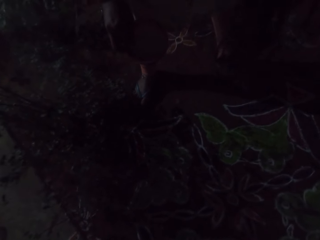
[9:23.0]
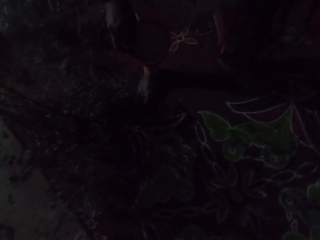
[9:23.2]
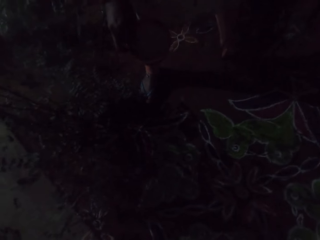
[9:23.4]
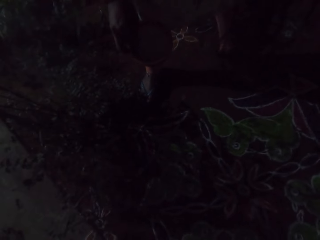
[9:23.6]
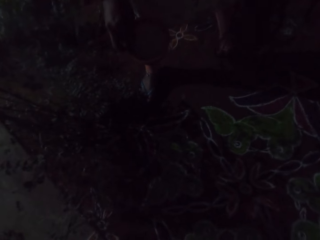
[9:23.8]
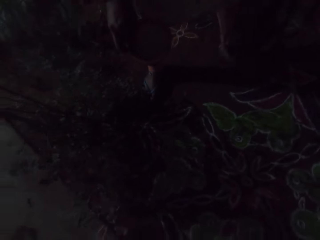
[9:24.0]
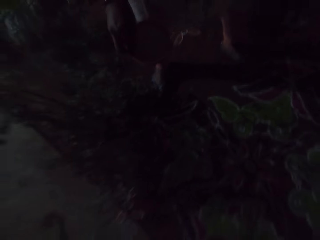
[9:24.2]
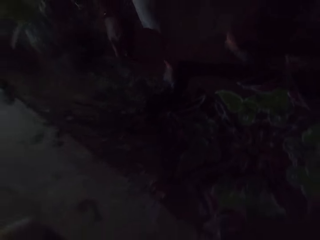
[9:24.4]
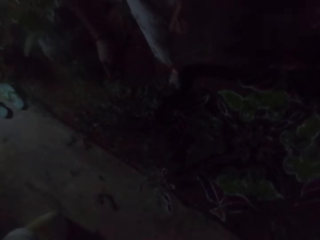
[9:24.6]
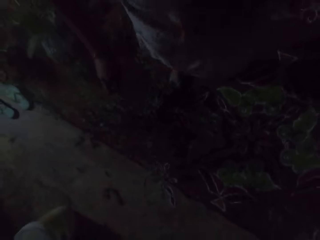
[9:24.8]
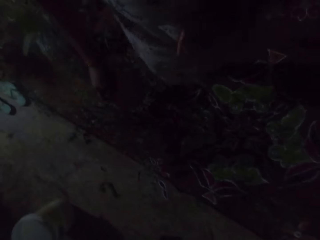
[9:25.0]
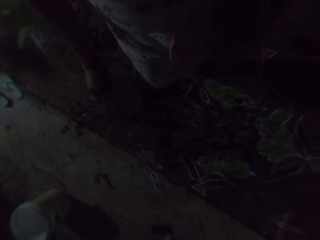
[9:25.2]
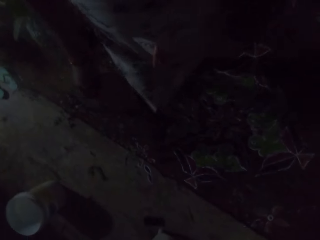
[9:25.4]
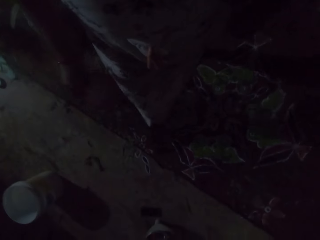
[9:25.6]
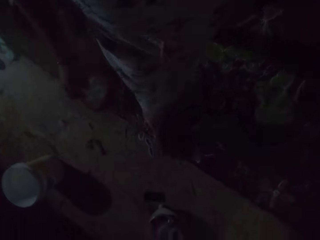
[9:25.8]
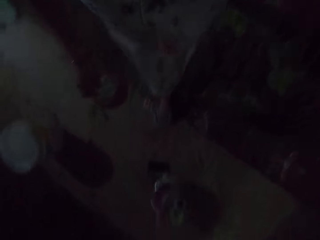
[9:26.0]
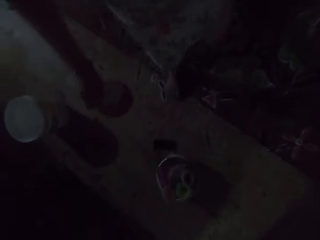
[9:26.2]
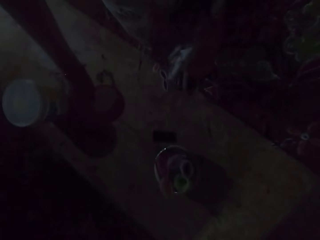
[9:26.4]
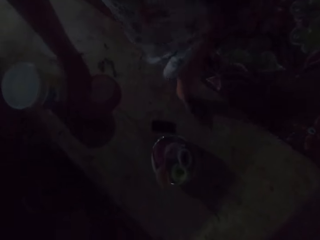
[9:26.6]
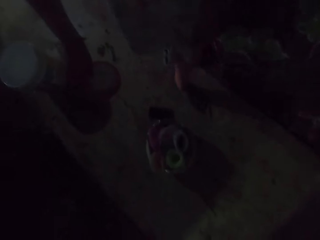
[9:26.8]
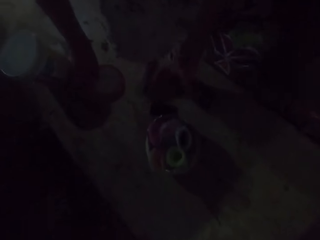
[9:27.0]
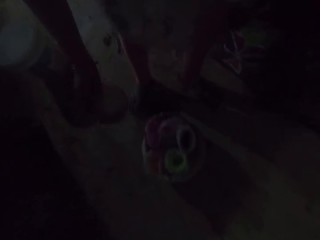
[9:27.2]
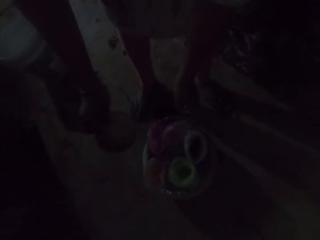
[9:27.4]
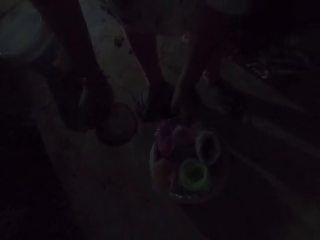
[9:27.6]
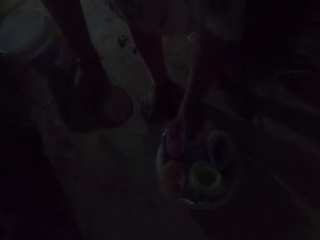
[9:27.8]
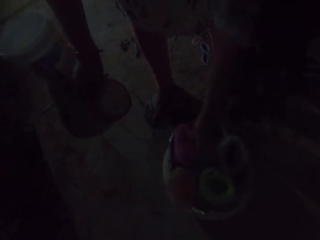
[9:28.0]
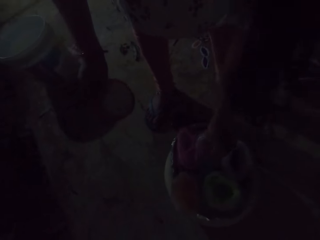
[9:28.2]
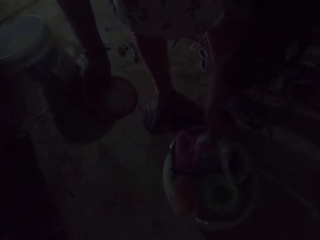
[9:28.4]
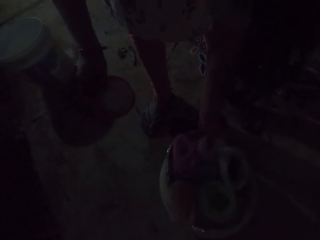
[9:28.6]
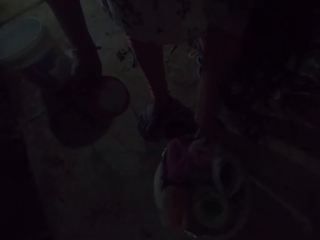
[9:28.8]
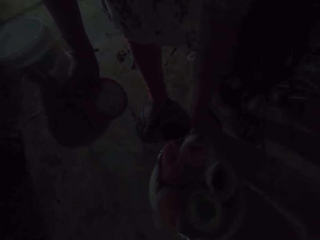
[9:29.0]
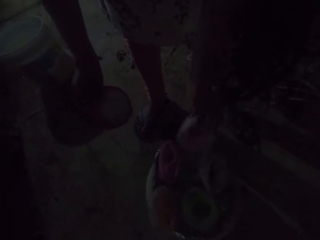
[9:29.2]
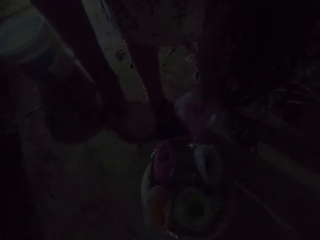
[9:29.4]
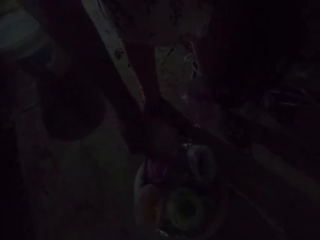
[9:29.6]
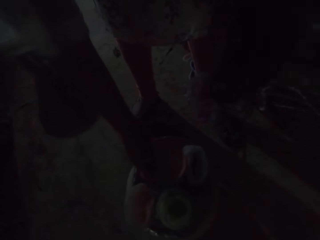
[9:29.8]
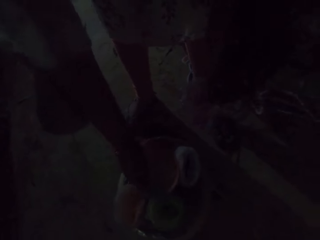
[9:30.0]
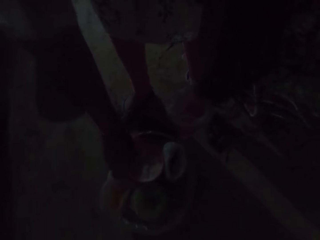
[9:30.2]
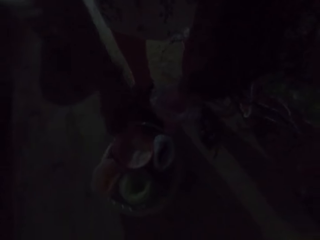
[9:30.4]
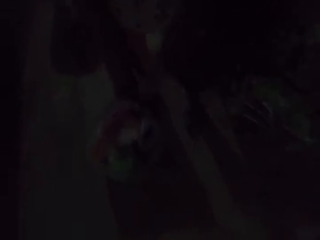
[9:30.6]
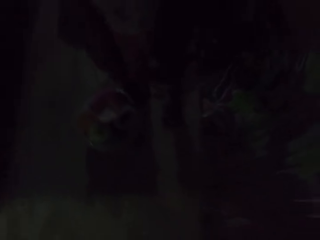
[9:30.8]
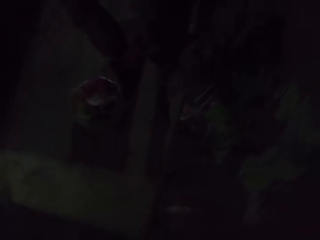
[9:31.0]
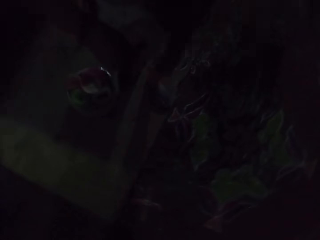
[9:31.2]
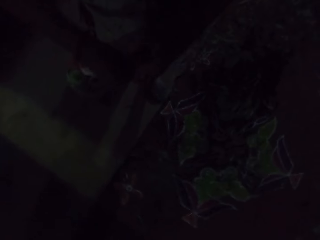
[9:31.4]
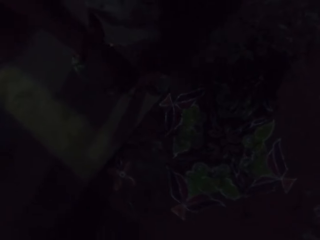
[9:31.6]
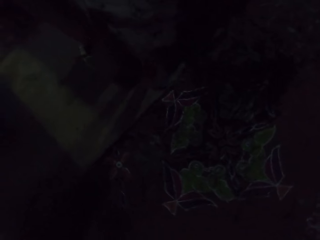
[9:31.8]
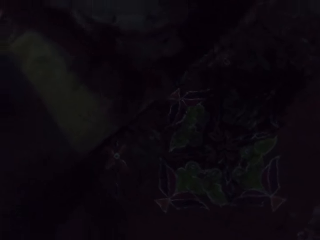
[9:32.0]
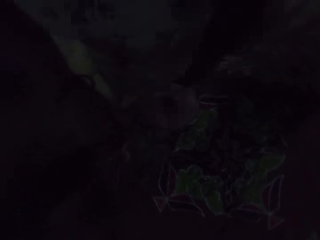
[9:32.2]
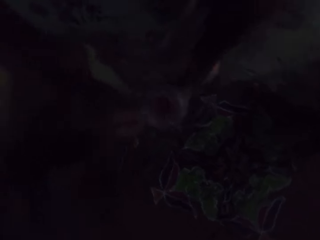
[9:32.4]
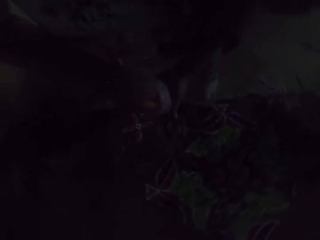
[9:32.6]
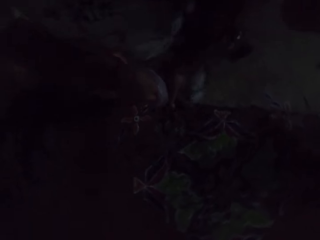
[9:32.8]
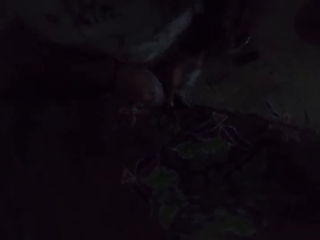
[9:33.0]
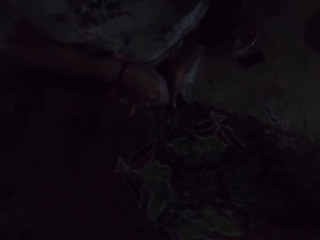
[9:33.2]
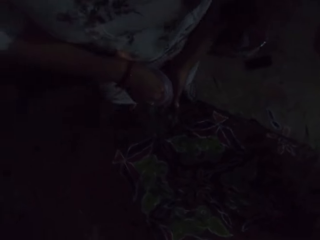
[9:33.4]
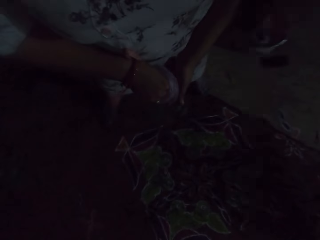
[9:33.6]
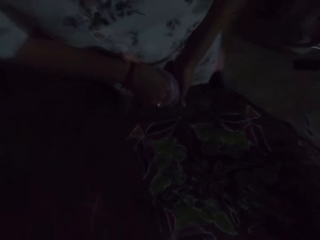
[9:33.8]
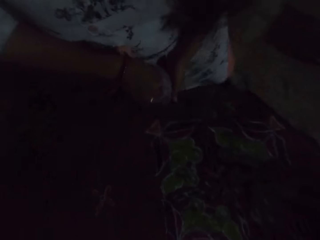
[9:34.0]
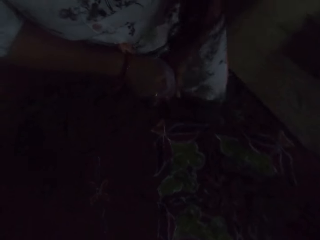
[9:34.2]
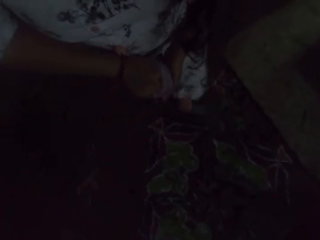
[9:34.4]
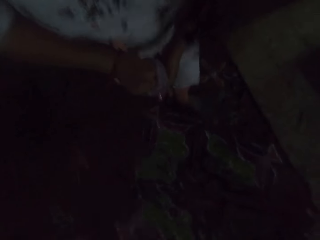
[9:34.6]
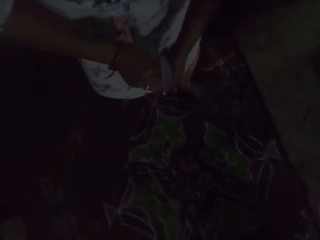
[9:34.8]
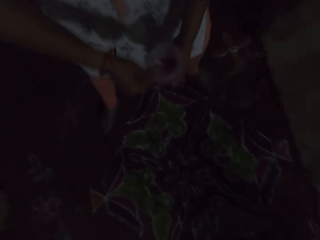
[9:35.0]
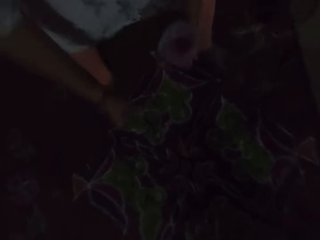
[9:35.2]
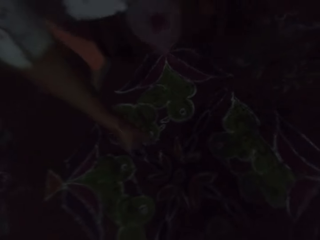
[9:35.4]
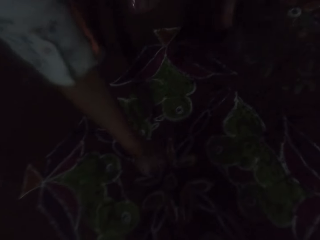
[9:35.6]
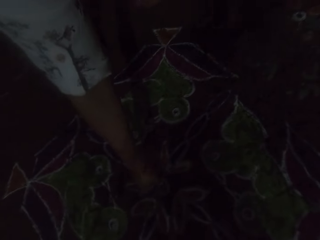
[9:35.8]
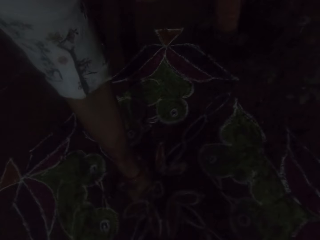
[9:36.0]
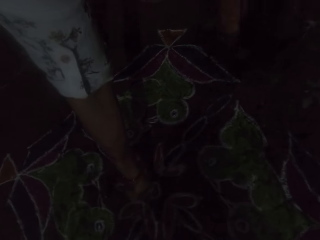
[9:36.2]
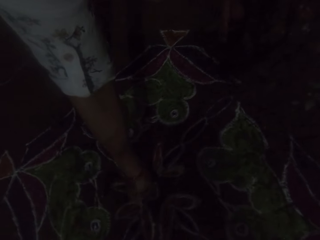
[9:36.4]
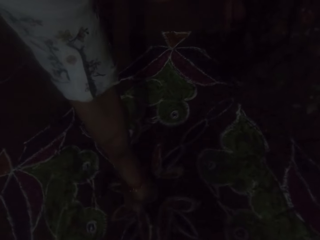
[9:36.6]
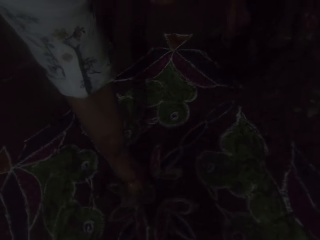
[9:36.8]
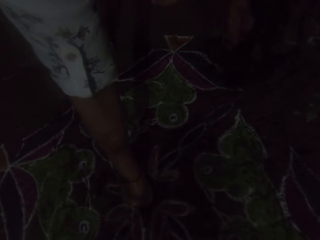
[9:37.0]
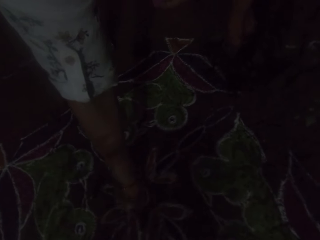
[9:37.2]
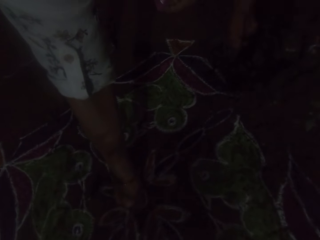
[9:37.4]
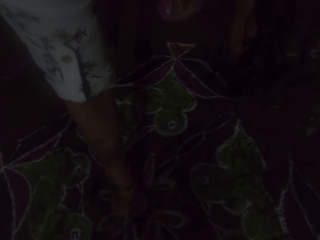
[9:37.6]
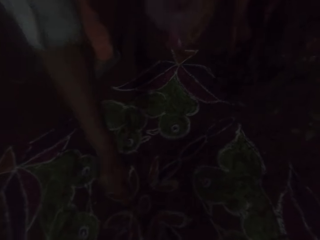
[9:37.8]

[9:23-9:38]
The camera wearer moves around. She picks up a pack of red powder from a stool with her left hand. She places the bowl of powder in her right hand on the stool. She holds the pack of red powder with both hands. She moves around. She takes some red powder or salt from the pack of red powder in her left hand with her right hand. She makes patterns on the floor with the red powder in her right hand. She pours the salt on the carpet.

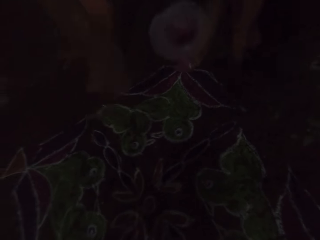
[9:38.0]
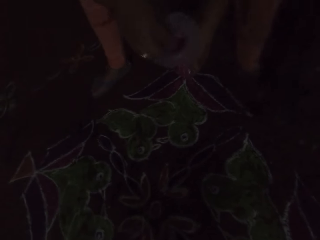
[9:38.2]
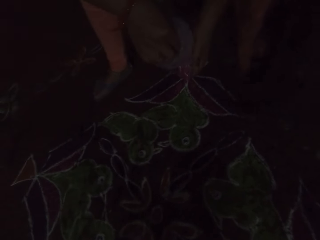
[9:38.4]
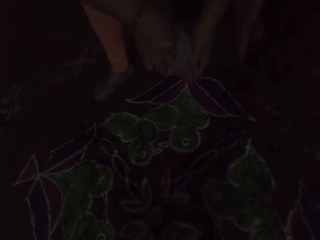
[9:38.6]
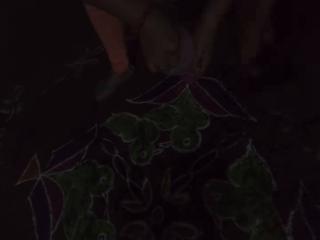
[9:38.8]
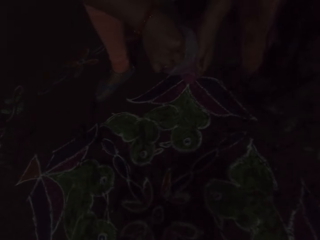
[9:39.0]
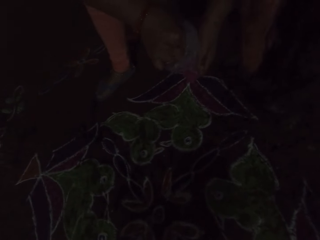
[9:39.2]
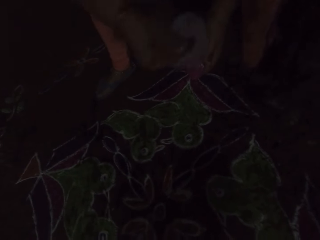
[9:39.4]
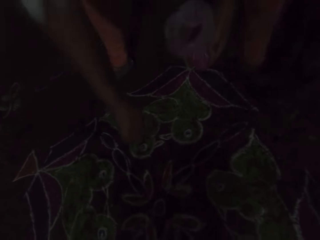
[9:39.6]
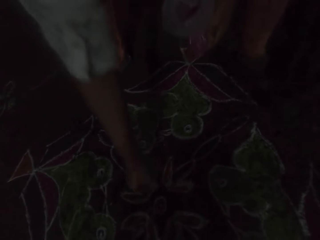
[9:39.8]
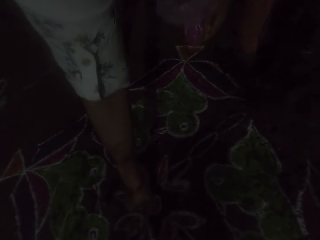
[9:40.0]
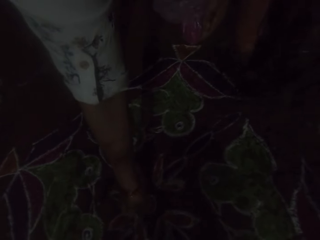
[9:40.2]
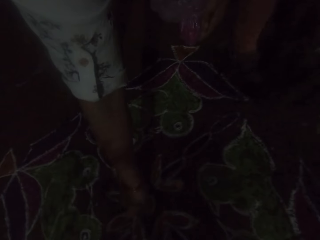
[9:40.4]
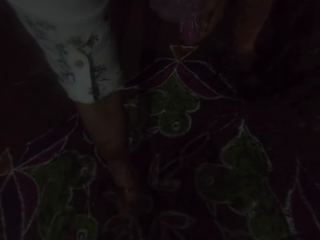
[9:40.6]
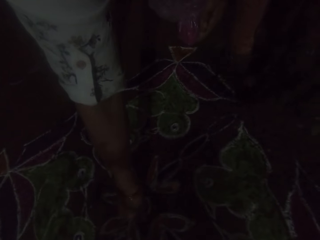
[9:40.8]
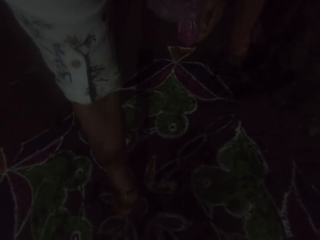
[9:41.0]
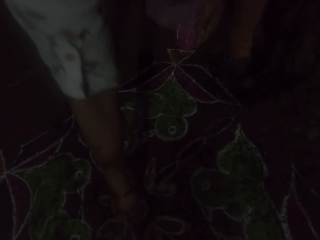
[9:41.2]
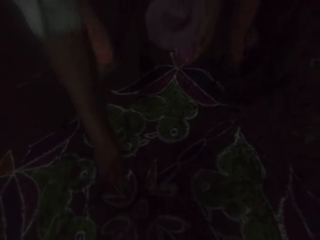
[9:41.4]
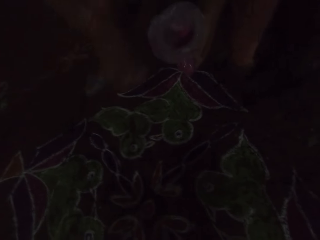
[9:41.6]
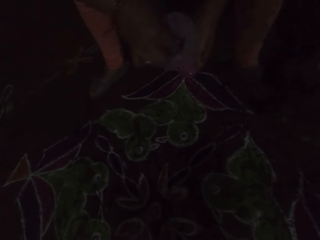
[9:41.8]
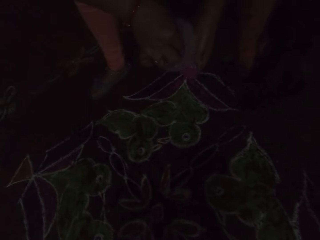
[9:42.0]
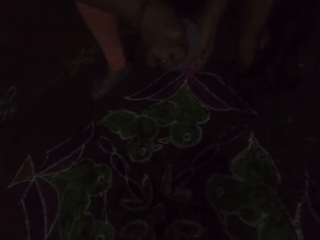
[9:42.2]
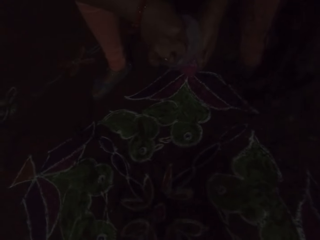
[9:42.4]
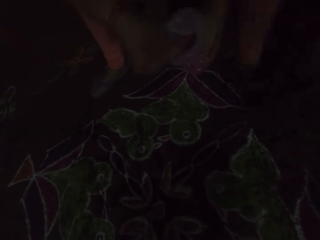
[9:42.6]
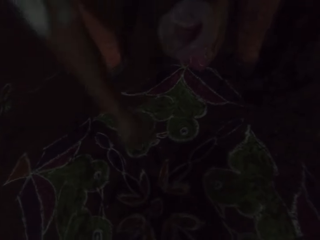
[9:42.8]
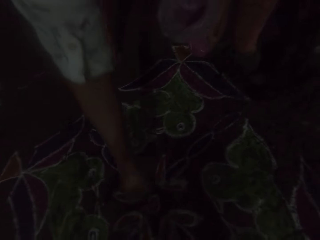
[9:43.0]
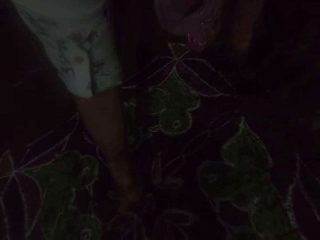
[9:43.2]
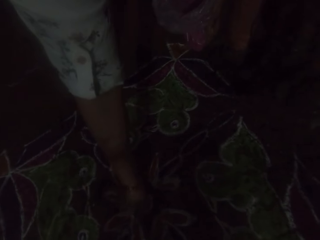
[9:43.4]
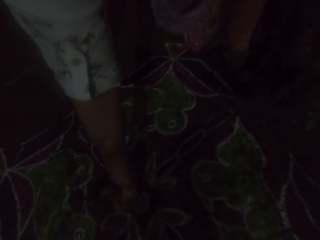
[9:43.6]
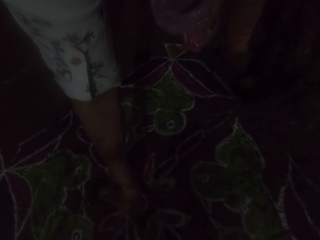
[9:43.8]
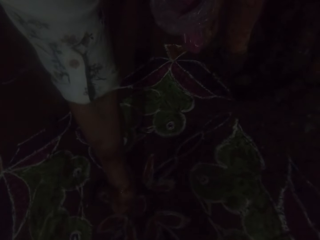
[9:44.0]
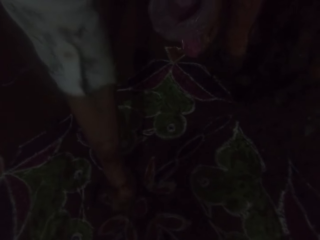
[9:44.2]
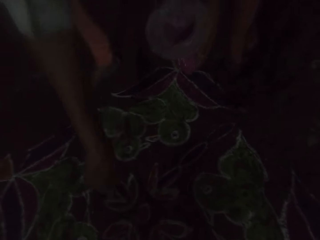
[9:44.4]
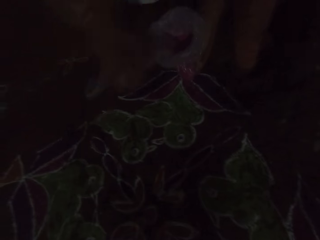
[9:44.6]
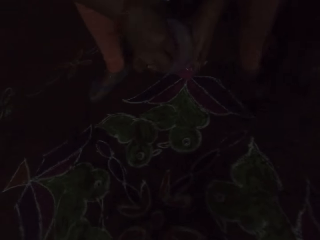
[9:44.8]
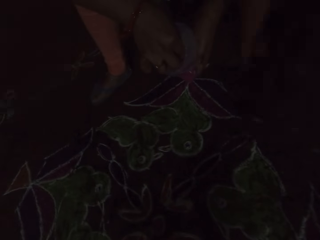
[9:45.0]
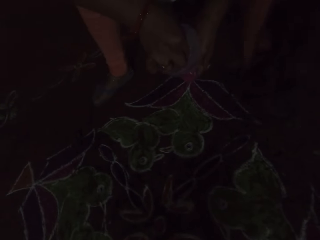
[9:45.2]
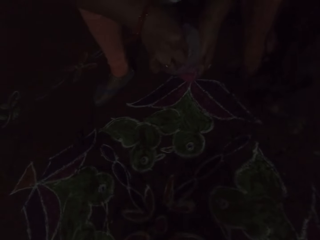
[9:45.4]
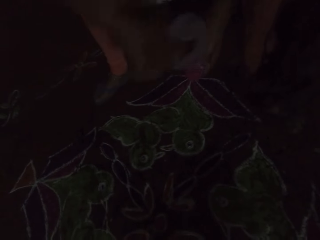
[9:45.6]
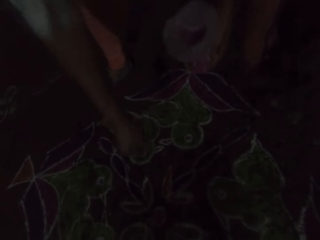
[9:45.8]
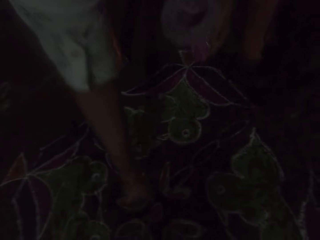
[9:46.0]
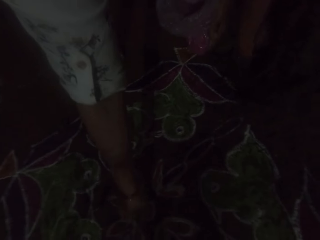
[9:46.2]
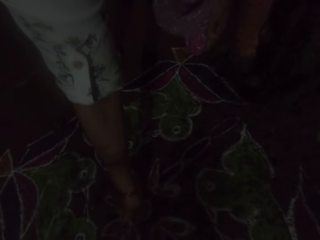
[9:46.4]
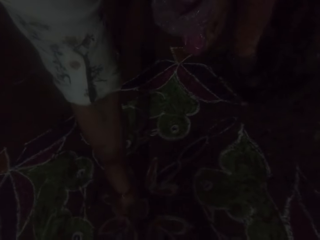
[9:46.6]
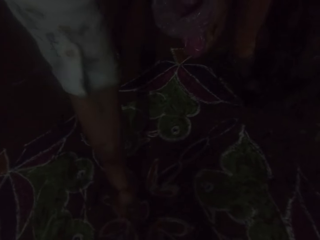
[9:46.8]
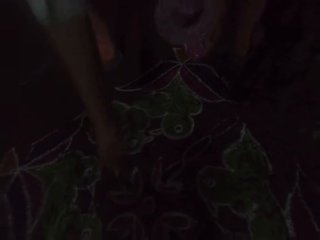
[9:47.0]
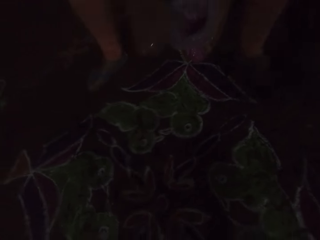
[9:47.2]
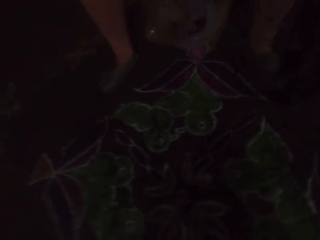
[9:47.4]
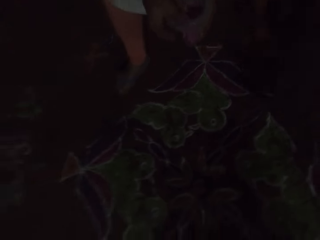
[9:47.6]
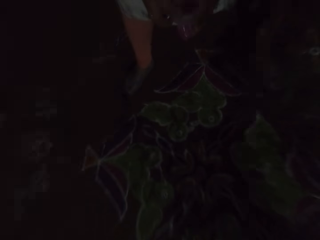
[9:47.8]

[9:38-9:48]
The camera wearer takes some red powder from the pack of red powder in her left hand with her right hand. She makes patterns on the floor with the red powder in her right hand. She takes some red powder from the pack of red powder in her left hand with her right hand. She makes patterns on the floor with the red powder in her right hand. She takes some red powder from the pack of red powder in her left hand with her right hand. She makes patterns on the floor with the red powder in her right hand. She passes the pack of red powder in her left hand to her right hand.
